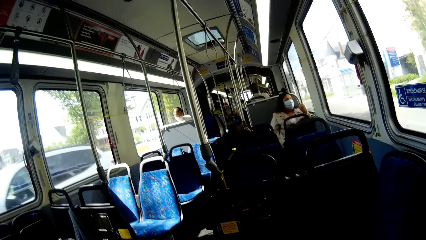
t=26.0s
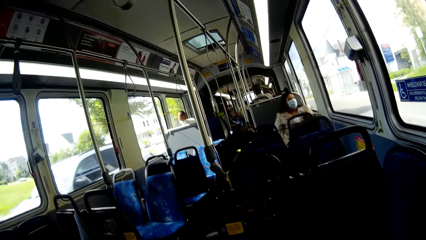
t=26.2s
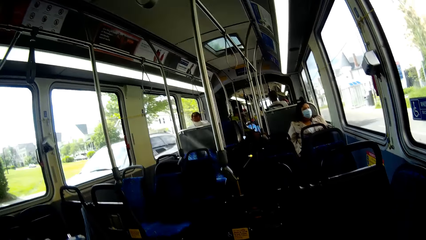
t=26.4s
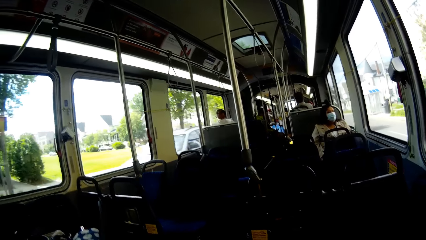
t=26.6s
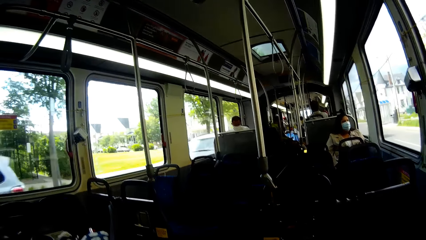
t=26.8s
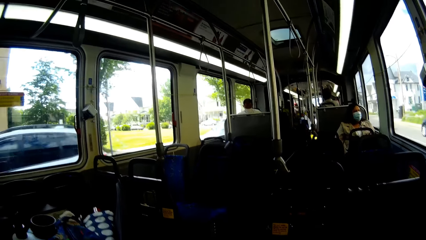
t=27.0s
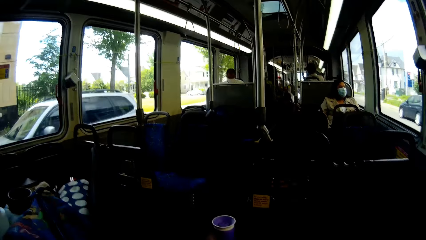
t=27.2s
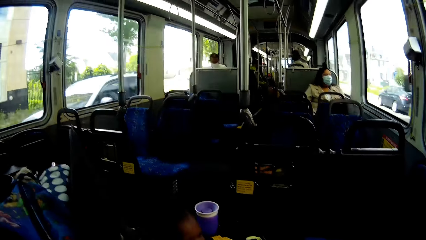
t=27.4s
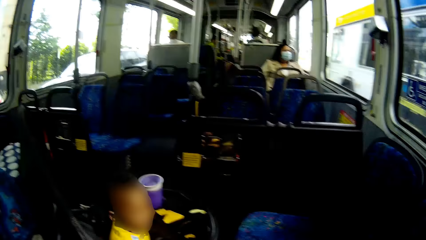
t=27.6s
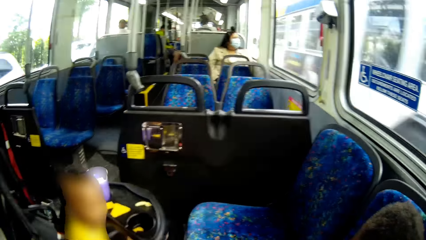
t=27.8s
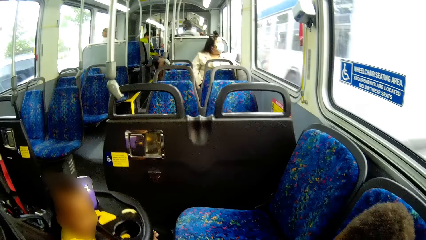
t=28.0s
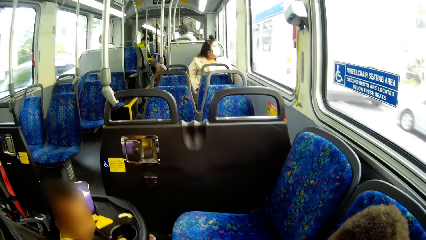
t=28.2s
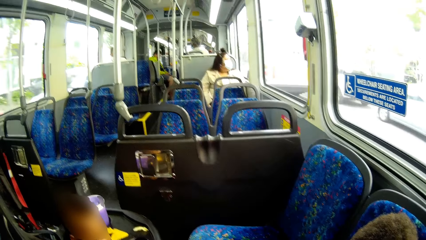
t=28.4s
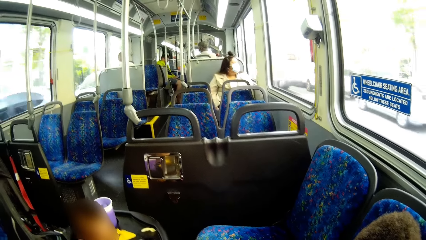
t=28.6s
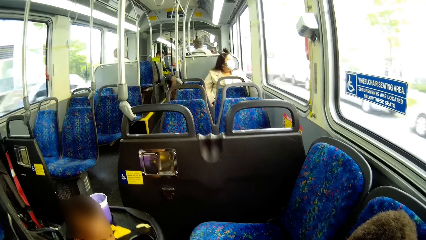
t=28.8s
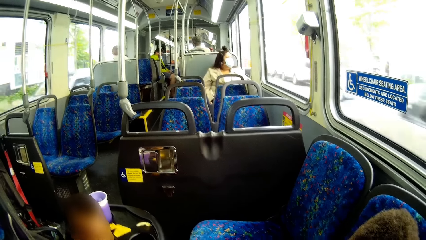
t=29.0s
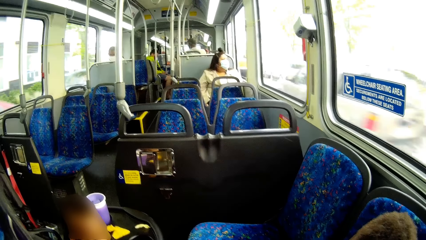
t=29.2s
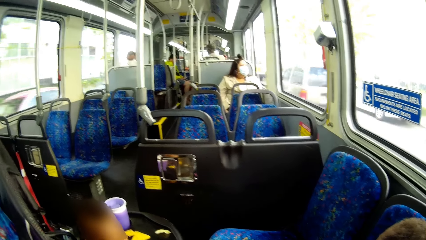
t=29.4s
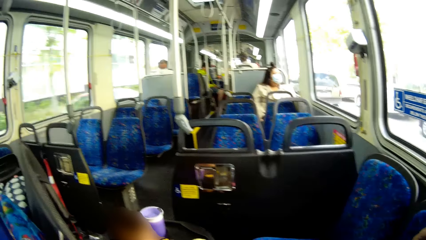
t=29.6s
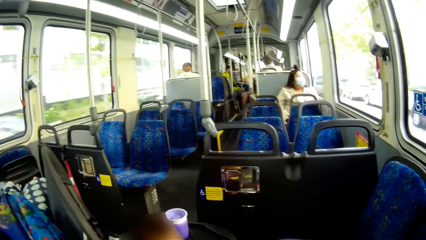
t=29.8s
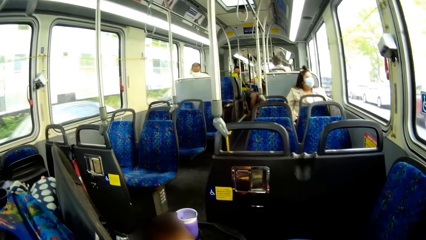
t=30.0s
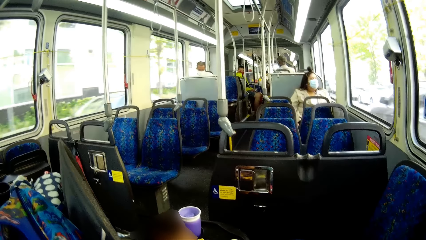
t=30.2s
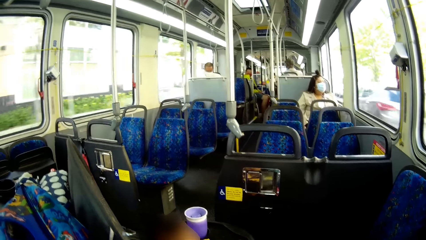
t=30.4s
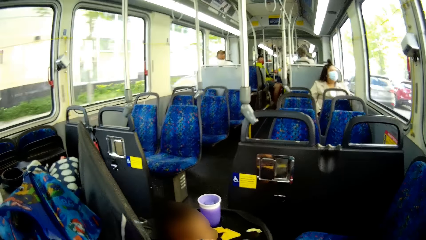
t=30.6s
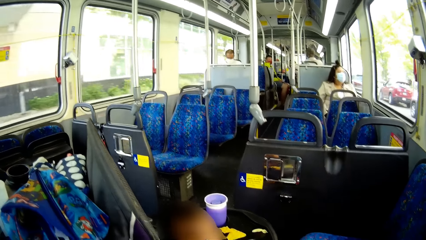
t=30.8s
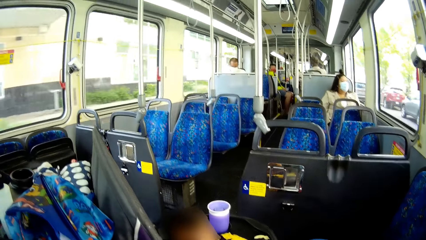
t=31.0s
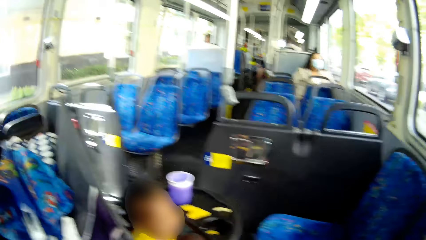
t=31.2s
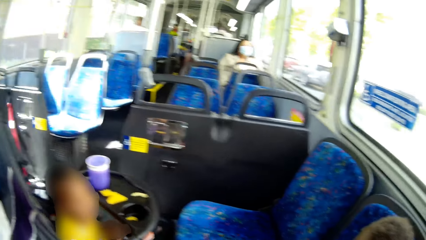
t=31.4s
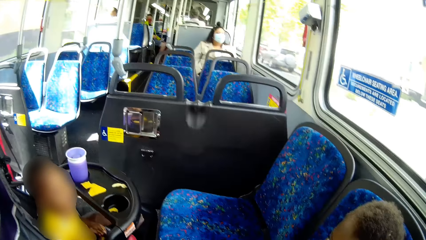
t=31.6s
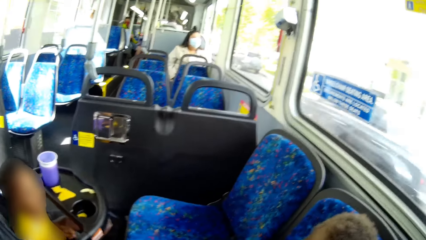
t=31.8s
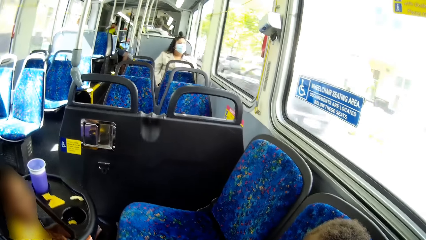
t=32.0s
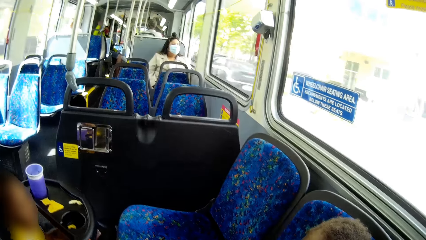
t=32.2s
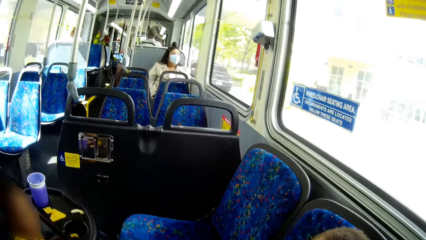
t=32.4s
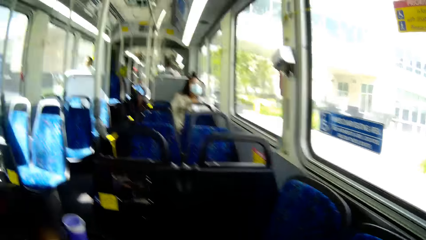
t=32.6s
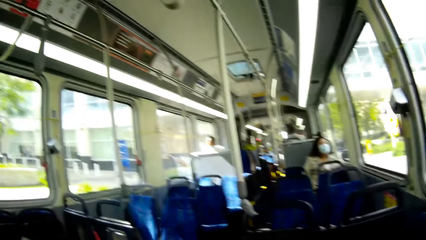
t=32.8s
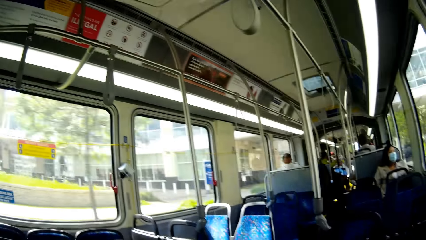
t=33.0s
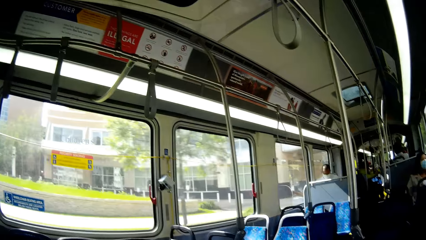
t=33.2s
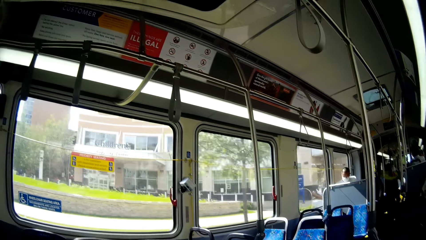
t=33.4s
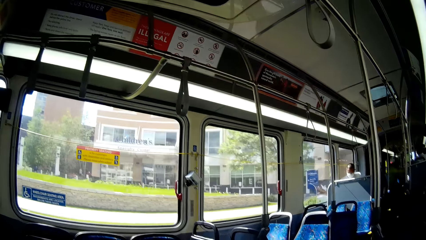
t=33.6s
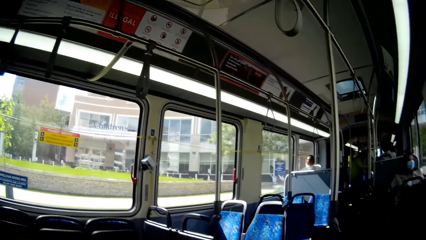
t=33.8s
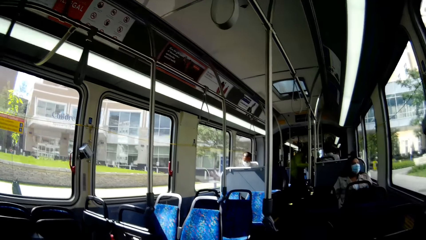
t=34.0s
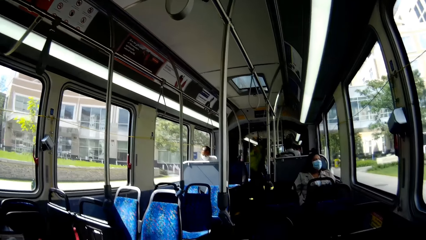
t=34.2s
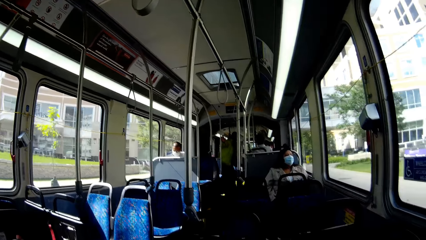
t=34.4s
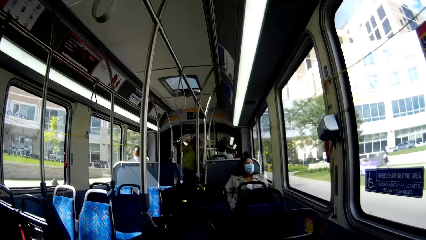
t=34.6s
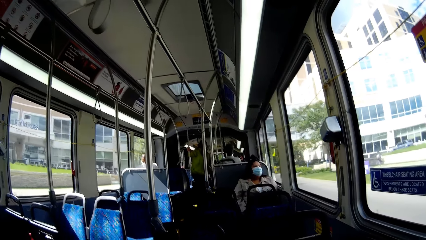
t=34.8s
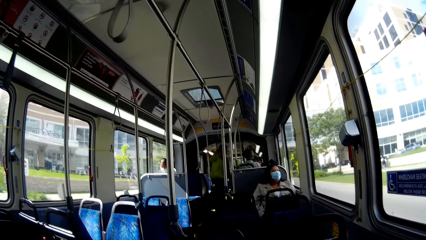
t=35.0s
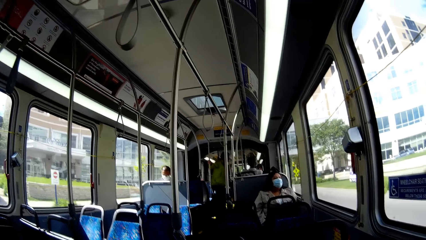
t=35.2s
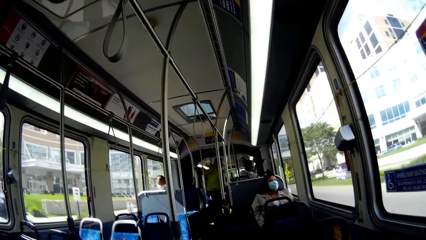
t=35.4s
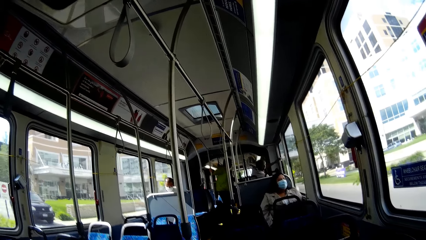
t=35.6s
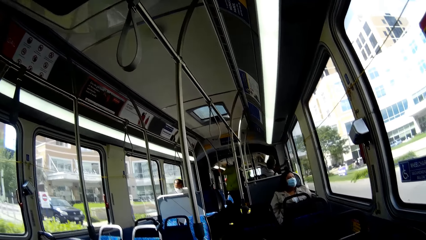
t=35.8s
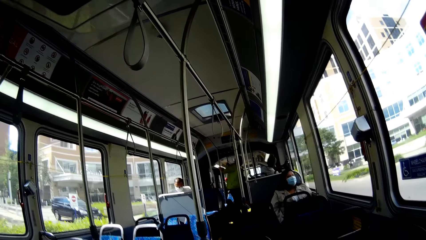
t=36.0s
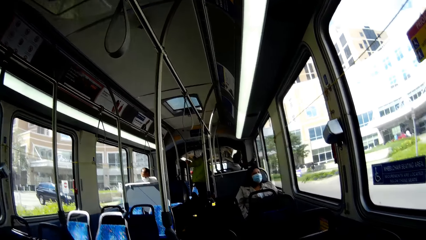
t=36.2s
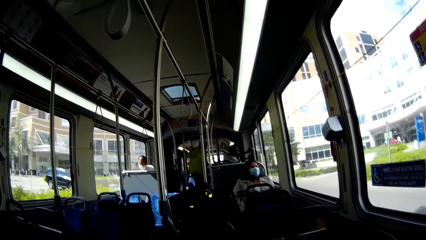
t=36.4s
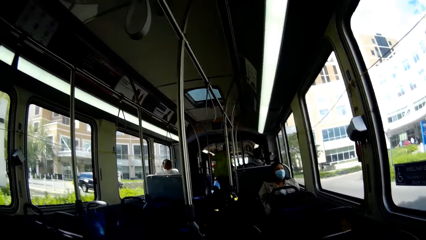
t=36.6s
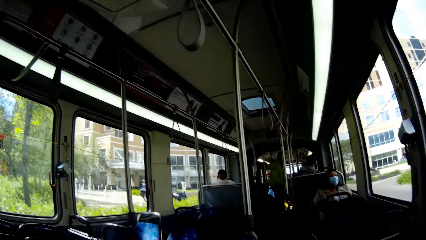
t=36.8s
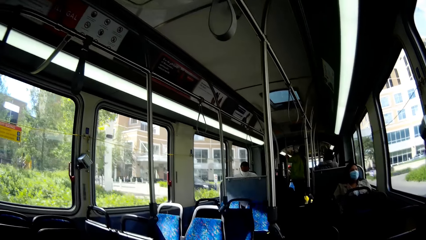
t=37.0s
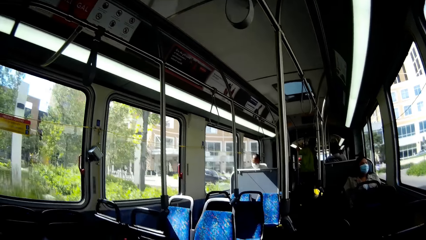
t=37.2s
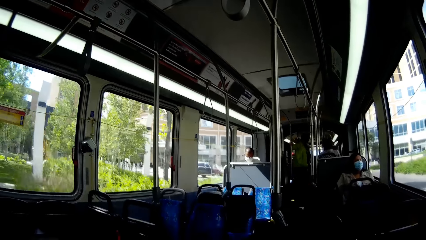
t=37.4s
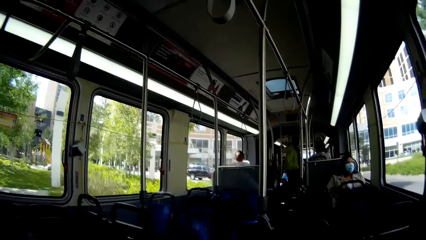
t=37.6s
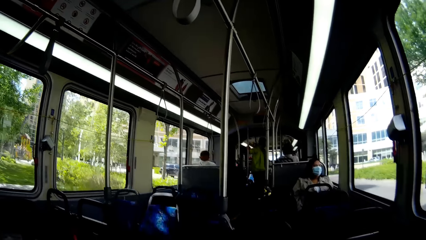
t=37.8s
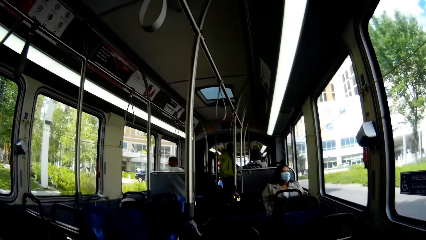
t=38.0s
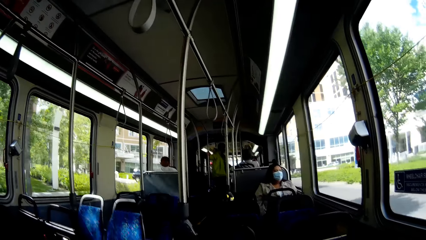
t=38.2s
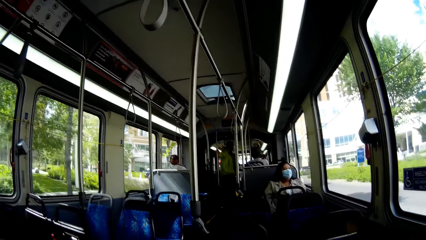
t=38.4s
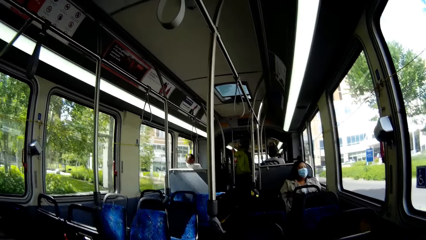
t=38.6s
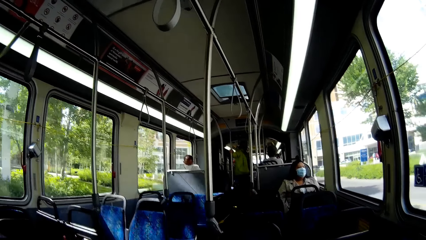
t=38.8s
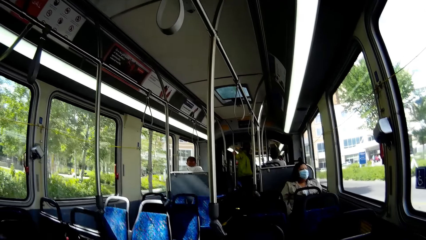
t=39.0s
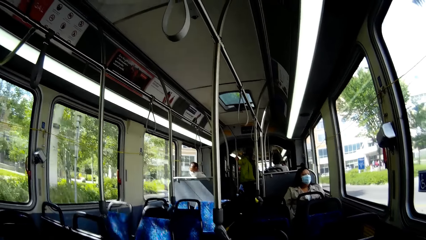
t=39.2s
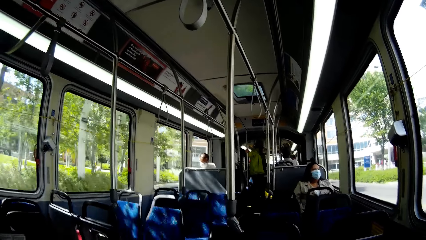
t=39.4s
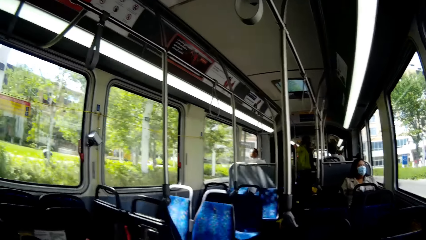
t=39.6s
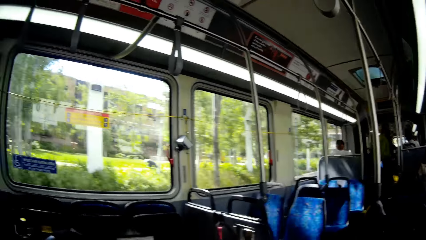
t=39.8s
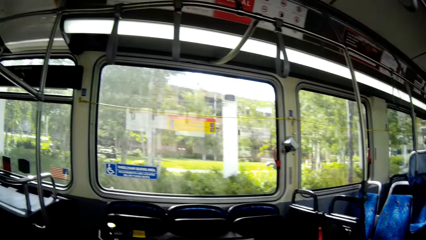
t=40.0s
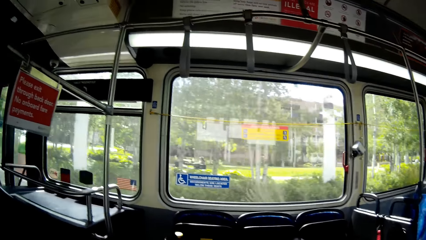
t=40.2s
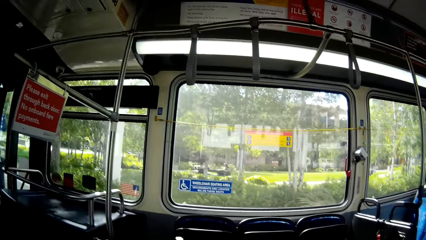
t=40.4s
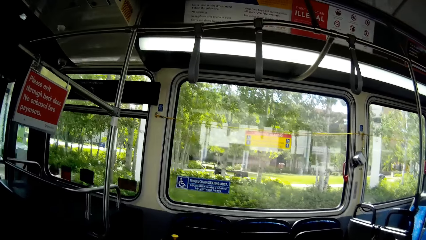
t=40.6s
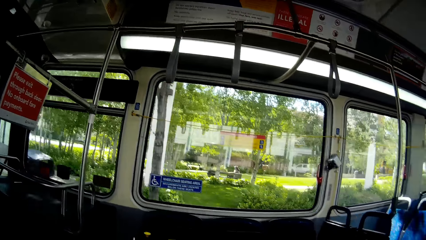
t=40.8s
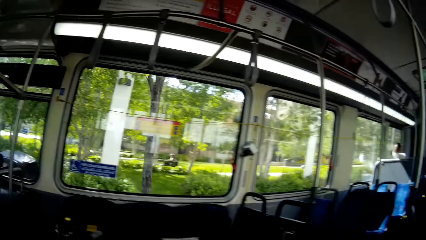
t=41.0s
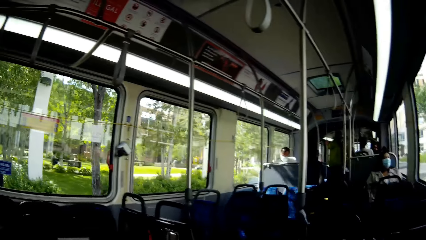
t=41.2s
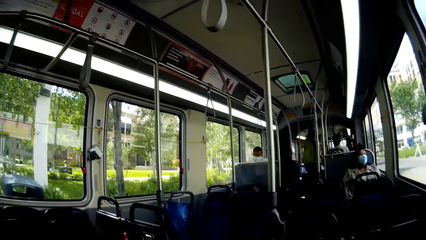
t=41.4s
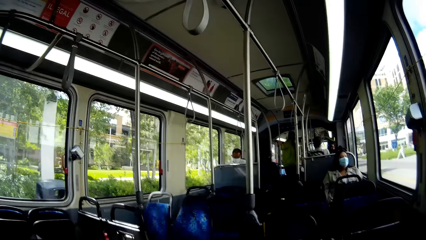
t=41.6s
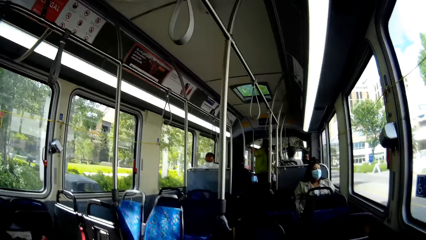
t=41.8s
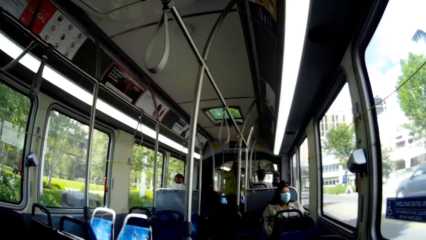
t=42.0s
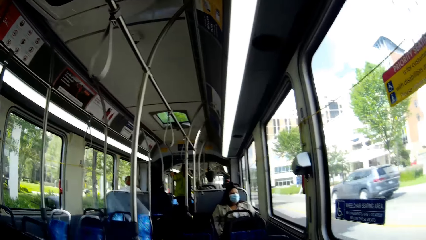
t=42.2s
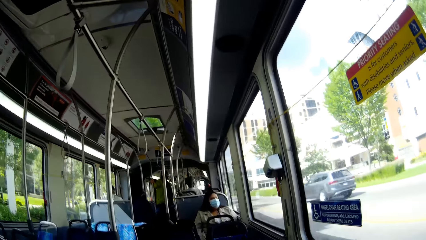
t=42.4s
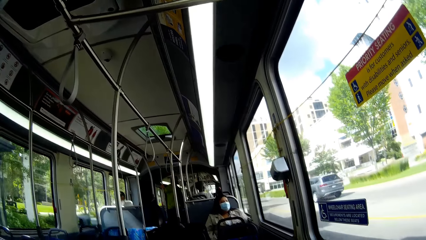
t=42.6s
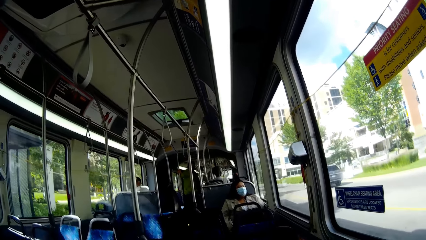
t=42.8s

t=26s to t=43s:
The camera wearer interacts with a boy. The boy talks with the camera wearer.
